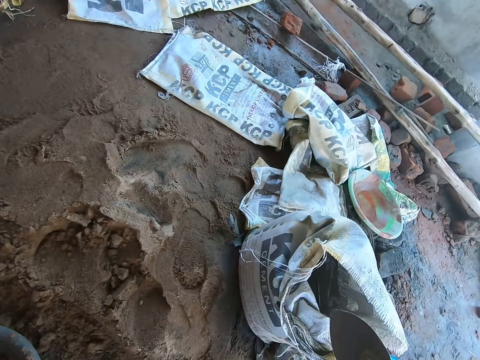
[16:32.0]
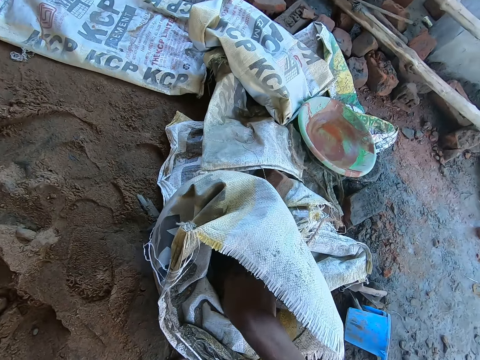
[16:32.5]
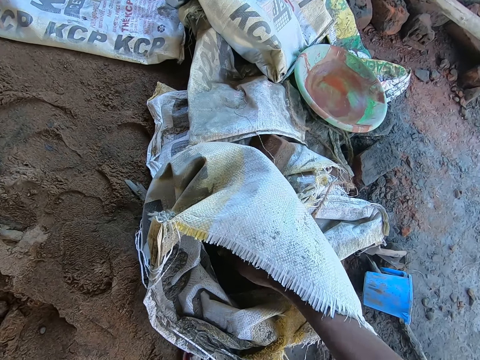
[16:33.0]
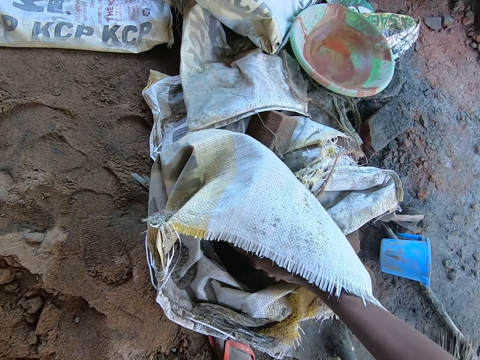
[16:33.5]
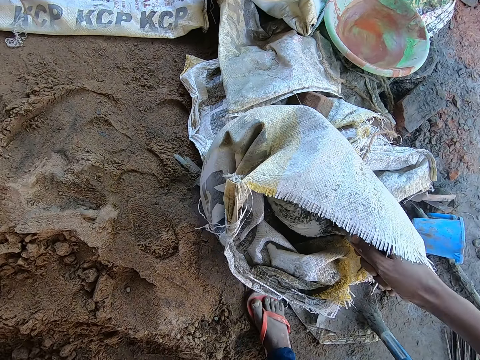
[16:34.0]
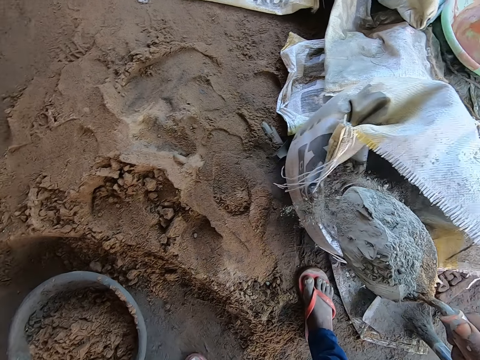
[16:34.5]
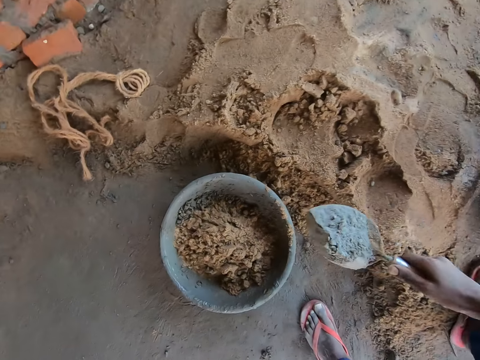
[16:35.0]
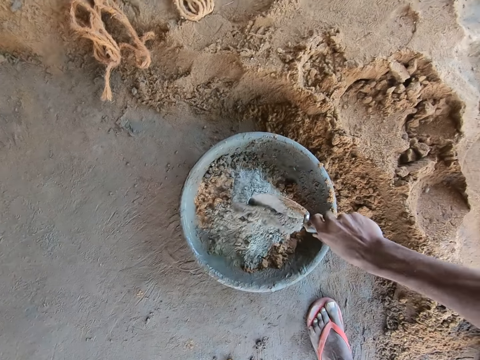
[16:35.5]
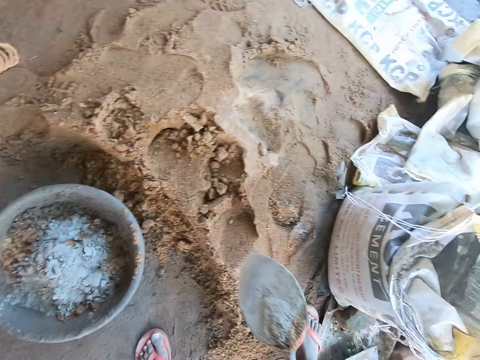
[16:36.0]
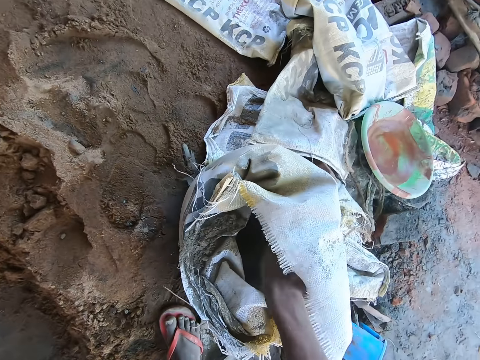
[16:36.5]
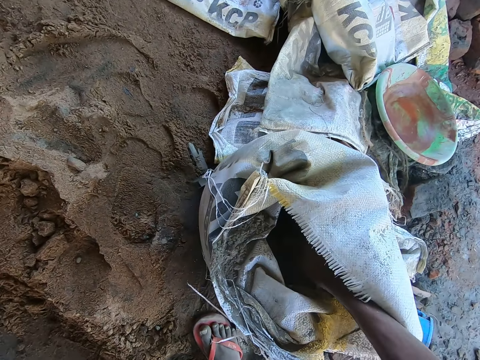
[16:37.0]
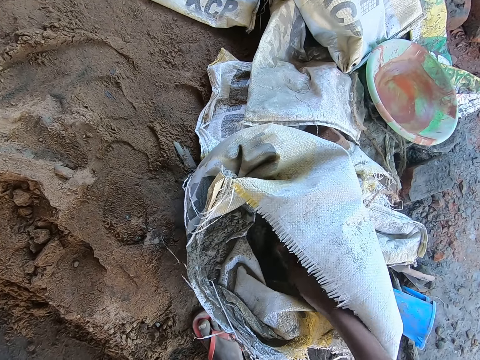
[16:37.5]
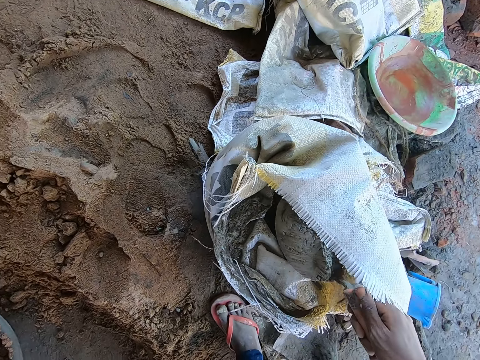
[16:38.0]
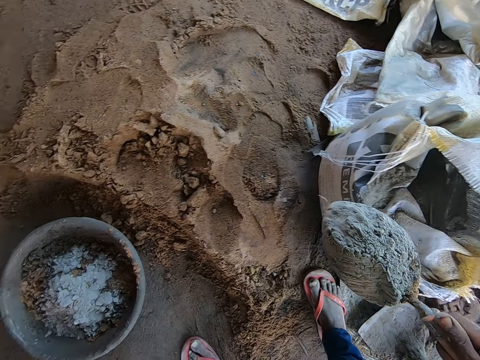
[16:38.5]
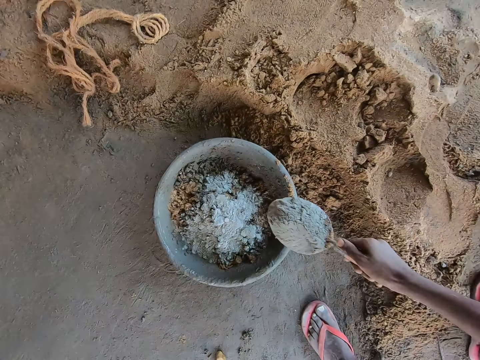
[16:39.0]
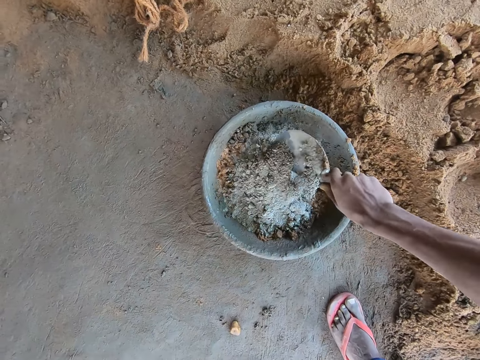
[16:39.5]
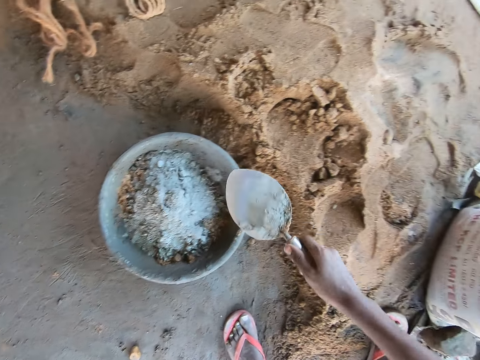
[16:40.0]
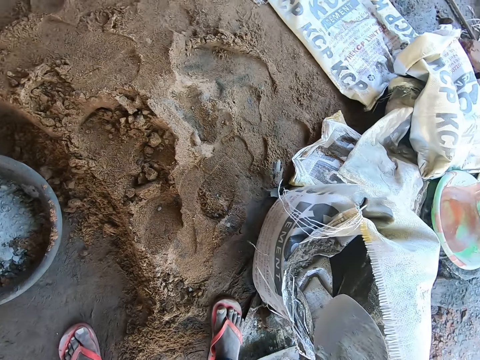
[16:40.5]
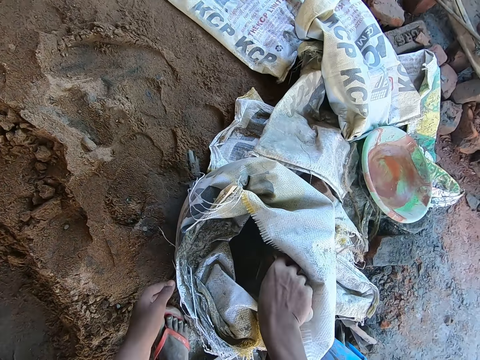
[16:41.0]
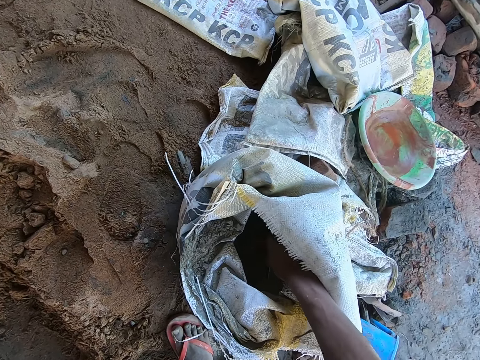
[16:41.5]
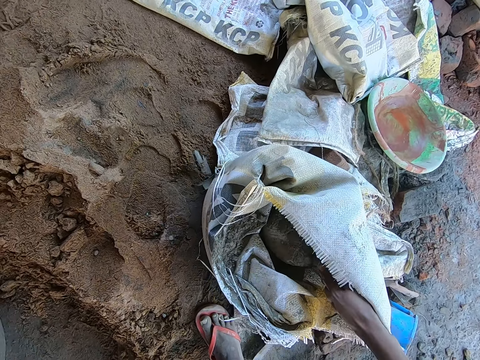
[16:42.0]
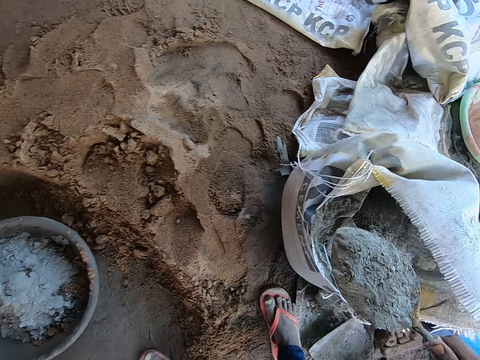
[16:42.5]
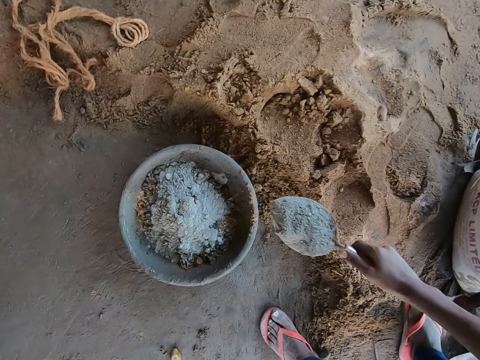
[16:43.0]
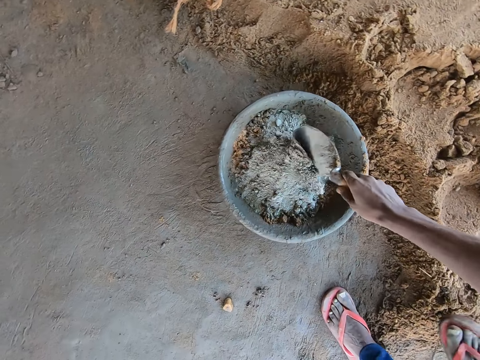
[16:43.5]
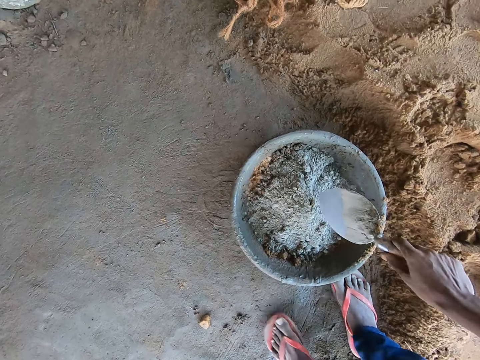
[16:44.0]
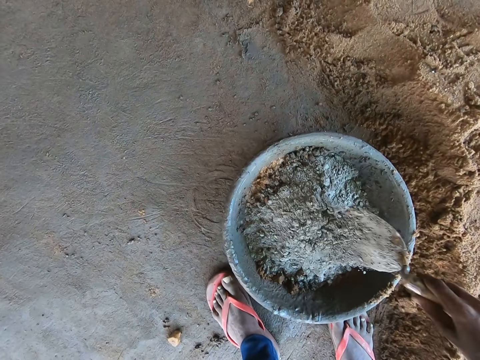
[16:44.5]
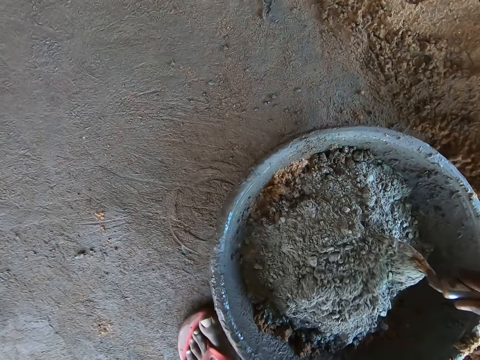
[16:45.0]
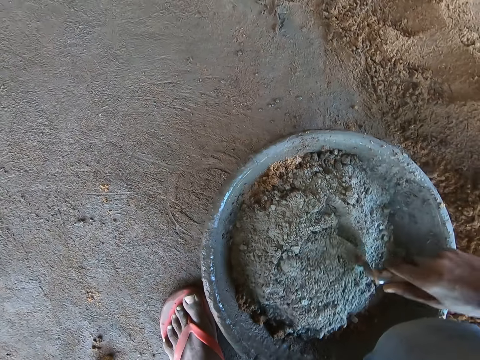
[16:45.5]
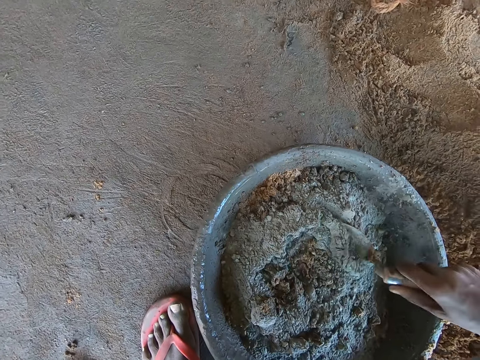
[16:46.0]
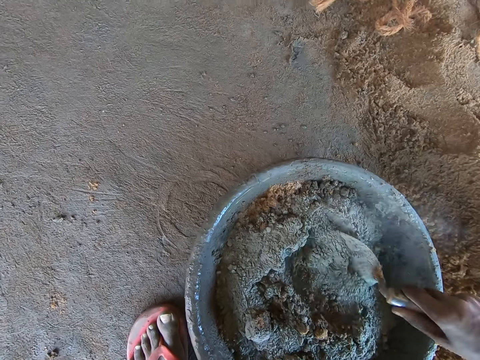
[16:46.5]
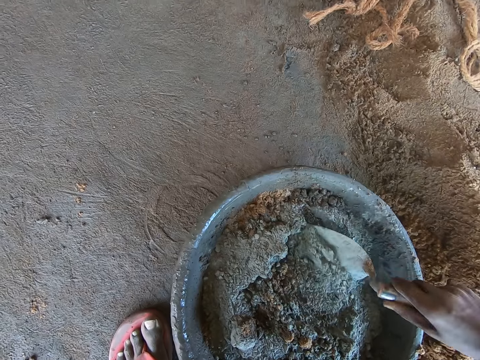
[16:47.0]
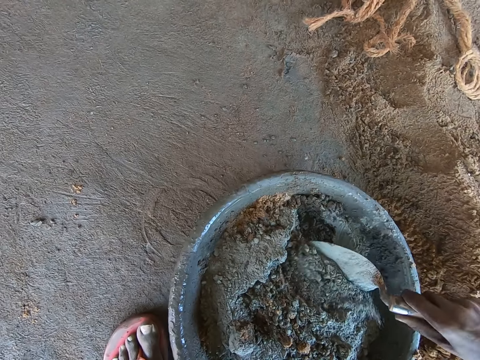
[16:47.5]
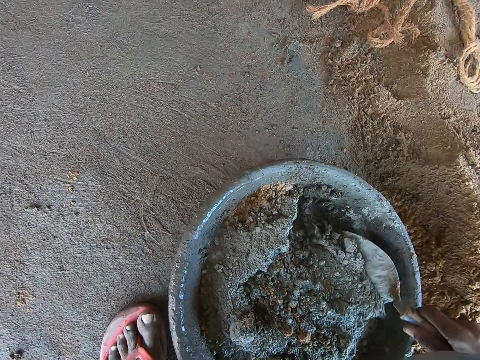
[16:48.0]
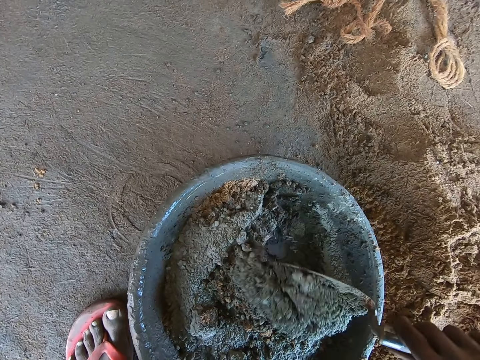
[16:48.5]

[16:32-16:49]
The camera wearer takes from a bag of cement with a brick trowel in his right hand. He pours the cement into the head pan with the brick trowel in his right hand. He takes from the bag of cement with the brick trowel in his right hand. He pours the cement into the head pan with the brick trowel in his right hand. He takes from the bag of cement with the brick trowel in his right hand. He pours the cement into the head pan with the brick trowel in his right hand. He mixes the mortar in the head pan with his right hand.

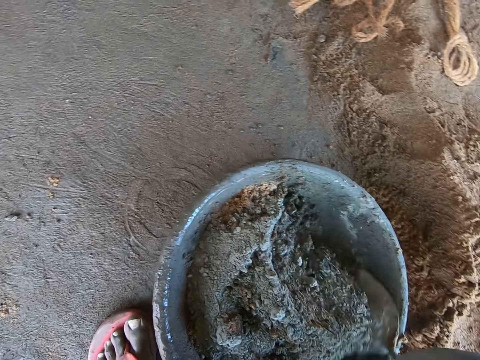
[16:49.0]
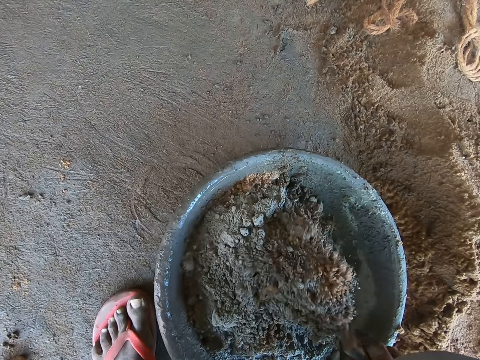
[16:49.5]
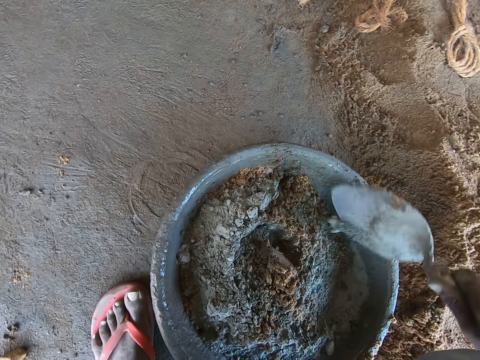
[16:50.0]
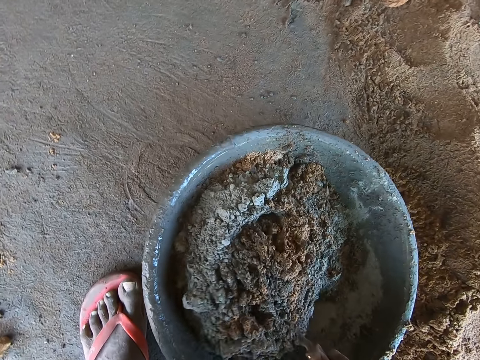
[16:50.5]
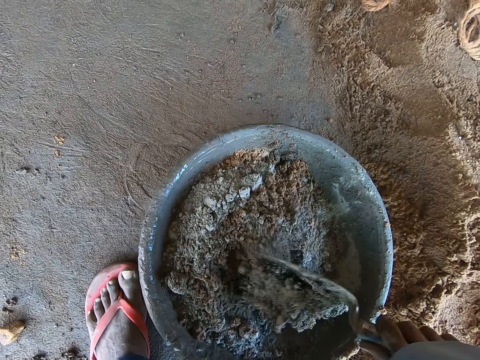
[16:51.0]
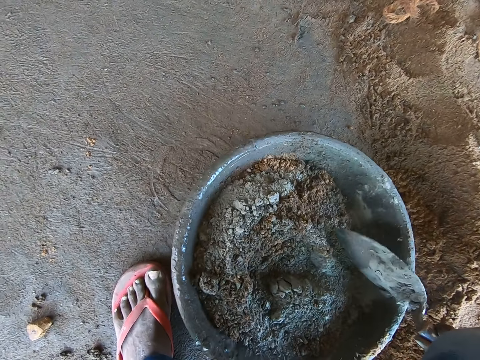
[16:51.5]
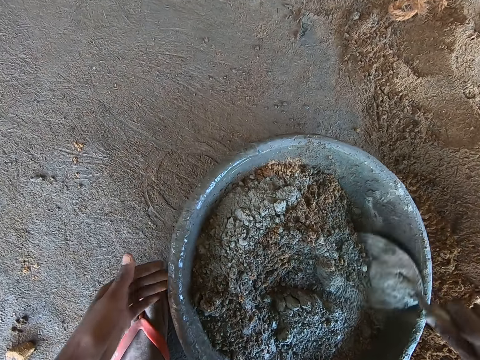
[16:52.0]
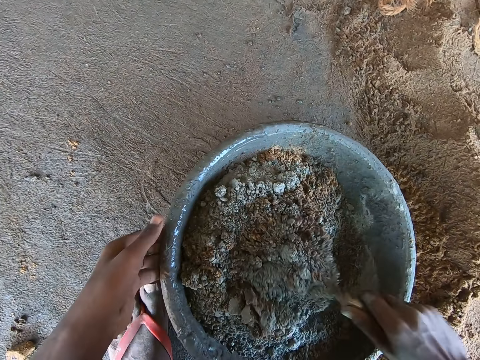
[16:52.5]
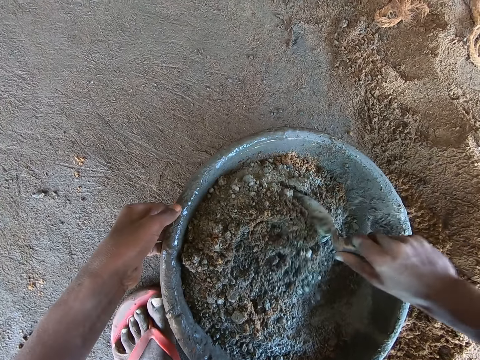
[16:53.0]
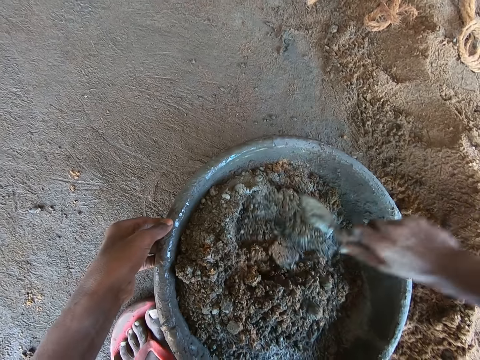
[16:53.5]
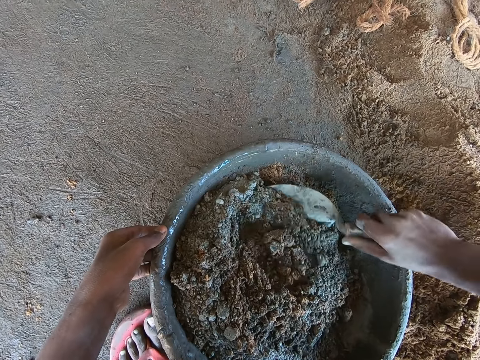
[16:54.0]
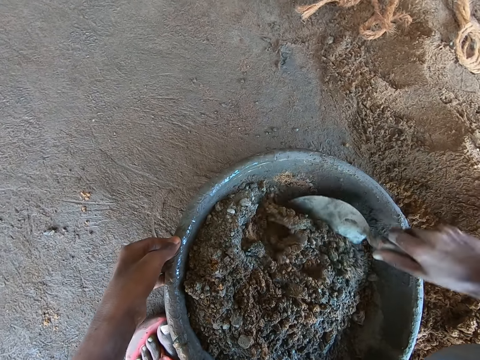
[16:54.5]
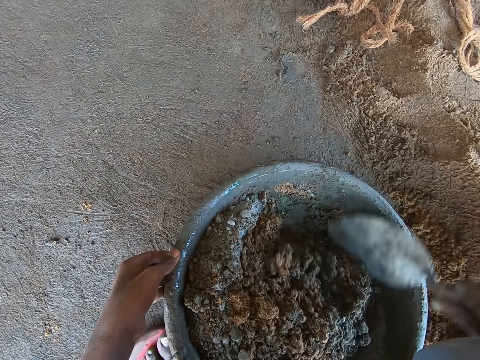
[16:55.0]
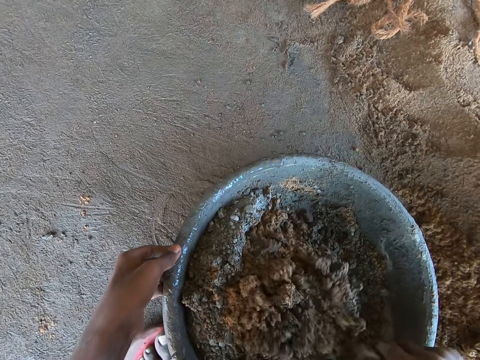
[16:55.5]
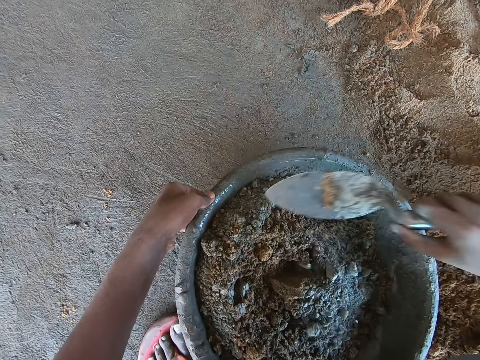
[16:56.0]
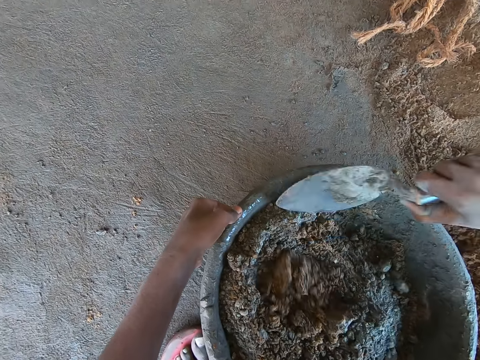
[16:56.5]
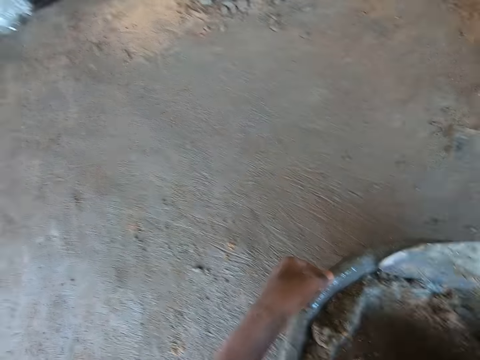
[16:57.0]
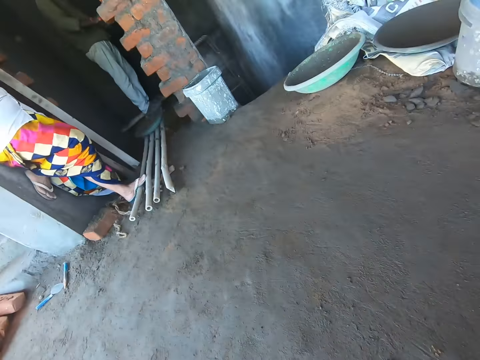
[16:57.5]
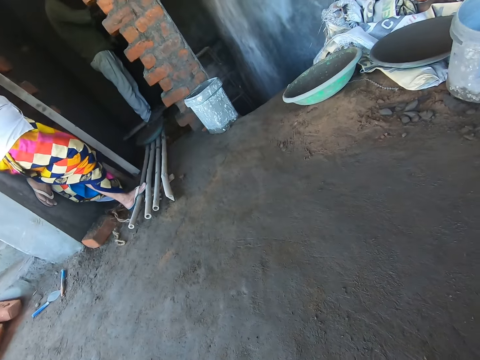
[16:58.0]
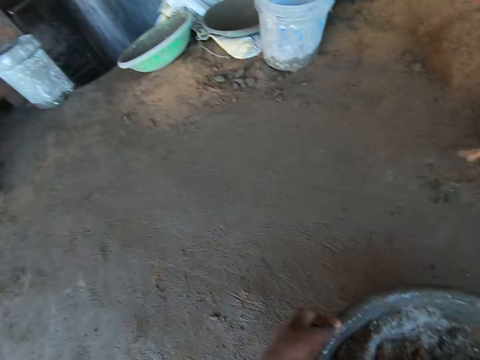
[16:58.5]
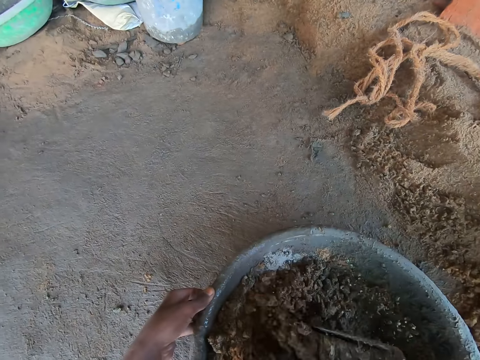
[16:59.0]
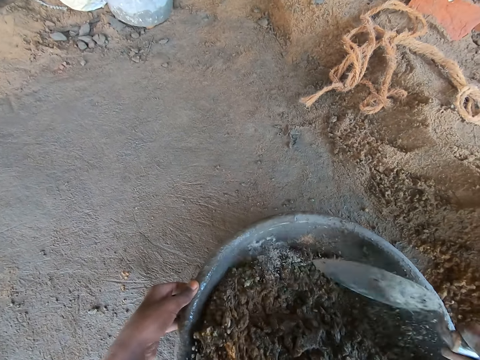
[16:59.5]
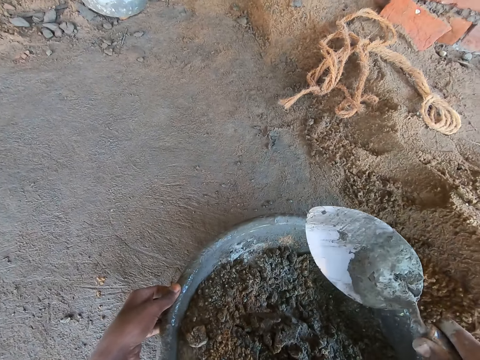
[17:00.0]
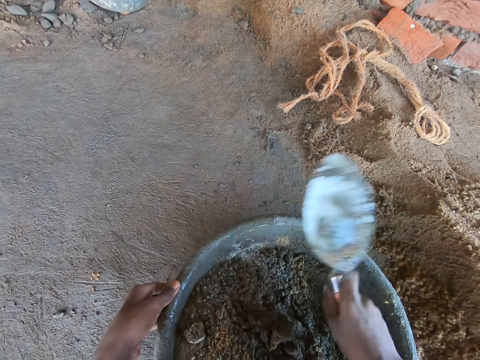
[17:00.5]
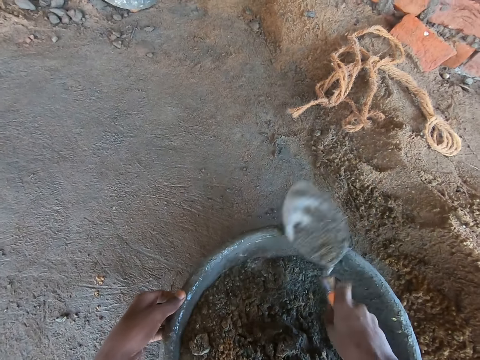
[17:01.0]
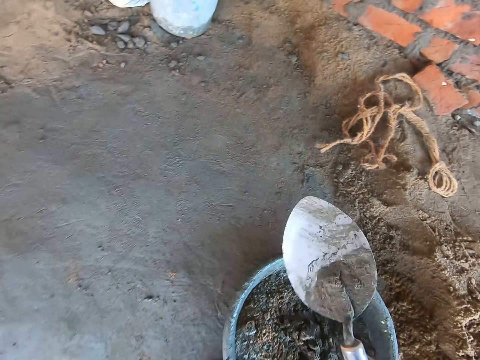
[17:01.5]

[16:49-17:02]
The camera wearer moves the head pan with his left hand. He holds the basin. He mixes sand and cement. A woman stands. The camera wearer hits the brick trowel on the head pan with his right hand.
